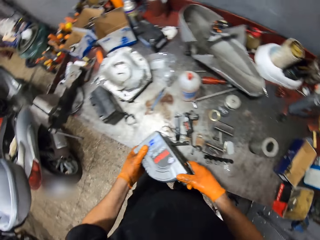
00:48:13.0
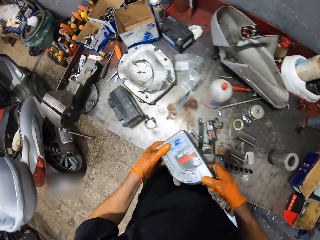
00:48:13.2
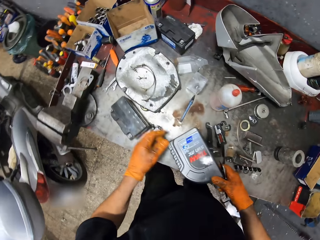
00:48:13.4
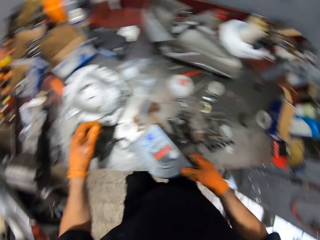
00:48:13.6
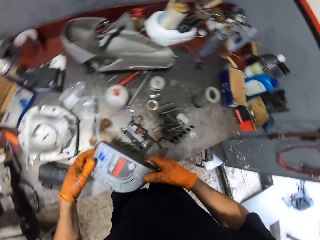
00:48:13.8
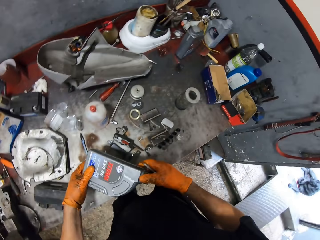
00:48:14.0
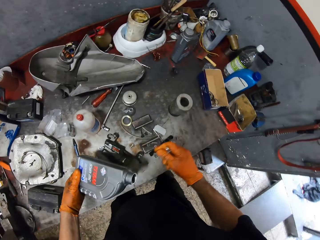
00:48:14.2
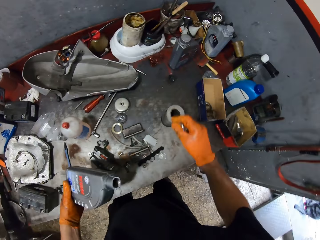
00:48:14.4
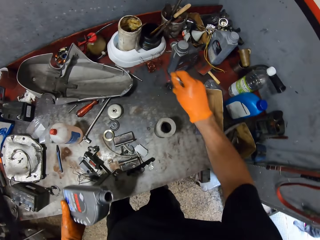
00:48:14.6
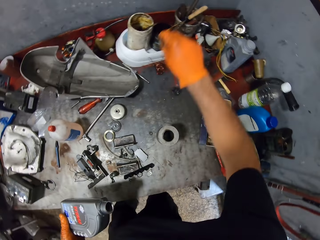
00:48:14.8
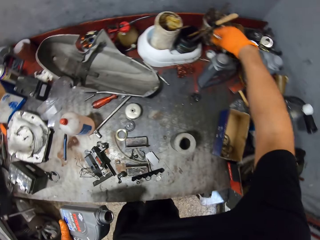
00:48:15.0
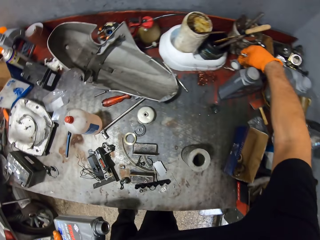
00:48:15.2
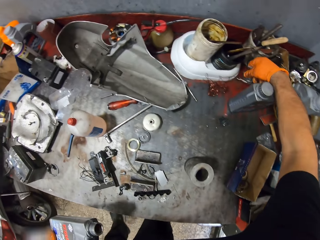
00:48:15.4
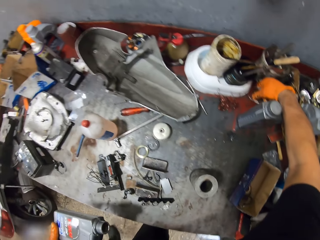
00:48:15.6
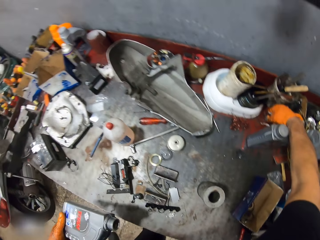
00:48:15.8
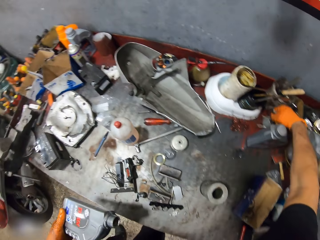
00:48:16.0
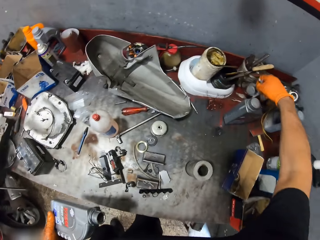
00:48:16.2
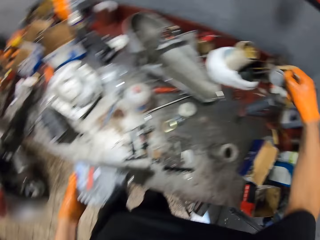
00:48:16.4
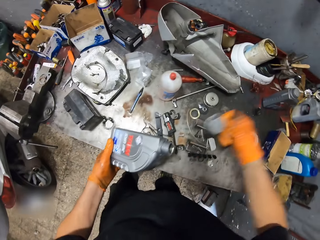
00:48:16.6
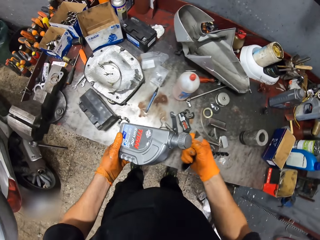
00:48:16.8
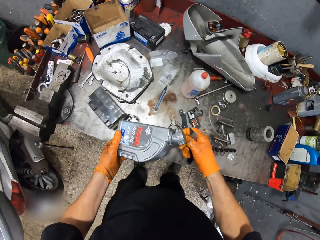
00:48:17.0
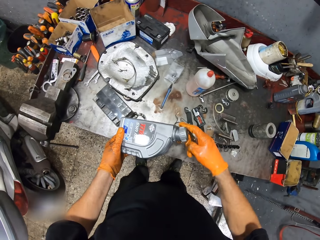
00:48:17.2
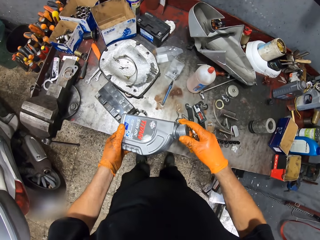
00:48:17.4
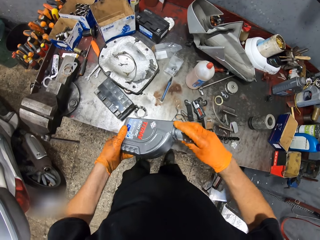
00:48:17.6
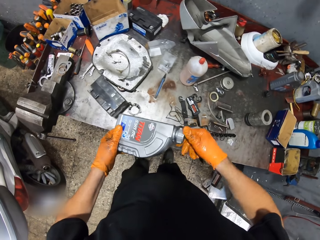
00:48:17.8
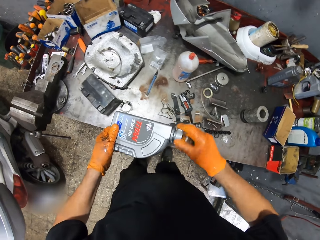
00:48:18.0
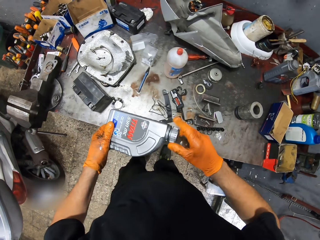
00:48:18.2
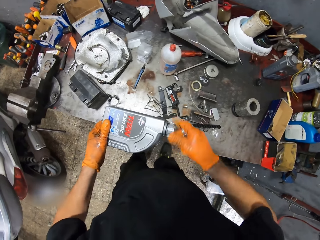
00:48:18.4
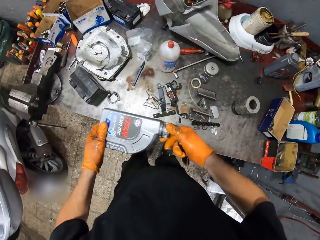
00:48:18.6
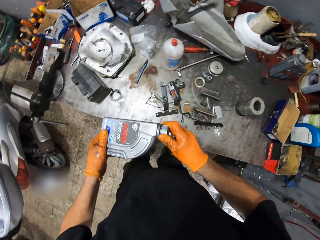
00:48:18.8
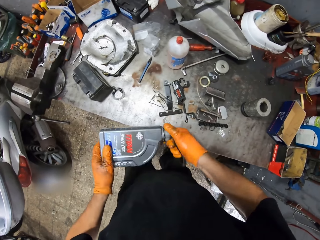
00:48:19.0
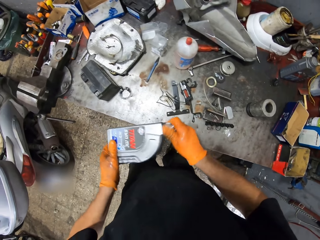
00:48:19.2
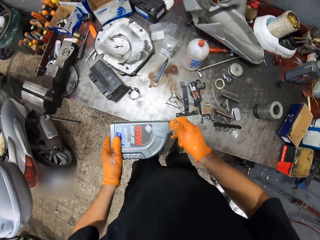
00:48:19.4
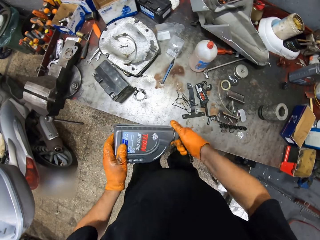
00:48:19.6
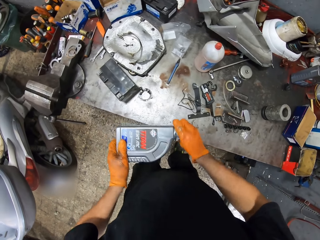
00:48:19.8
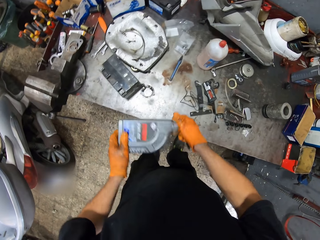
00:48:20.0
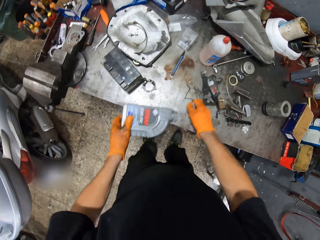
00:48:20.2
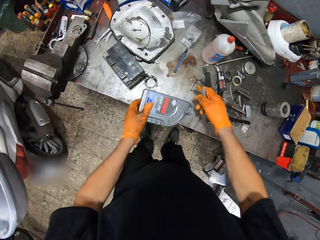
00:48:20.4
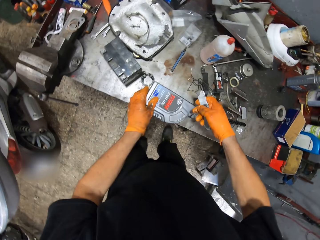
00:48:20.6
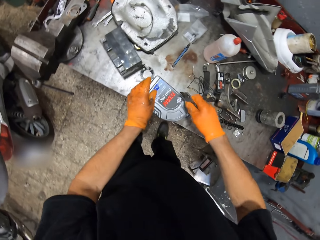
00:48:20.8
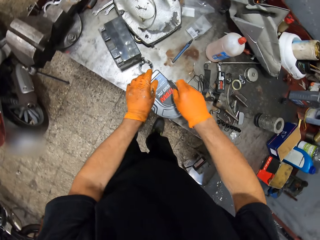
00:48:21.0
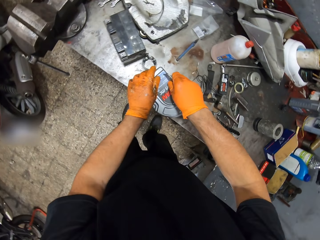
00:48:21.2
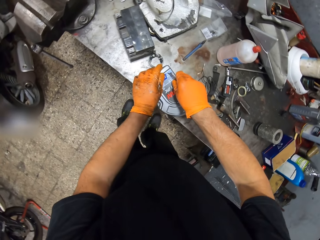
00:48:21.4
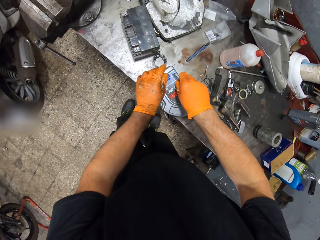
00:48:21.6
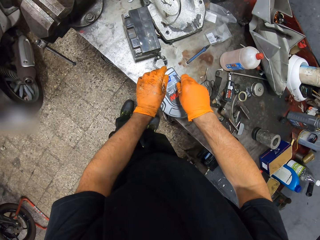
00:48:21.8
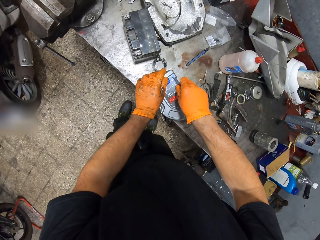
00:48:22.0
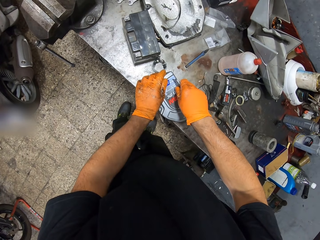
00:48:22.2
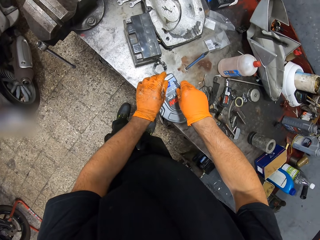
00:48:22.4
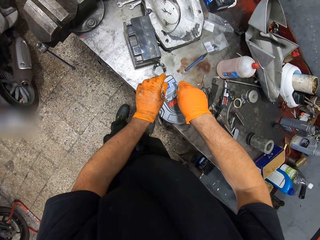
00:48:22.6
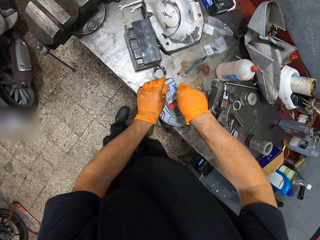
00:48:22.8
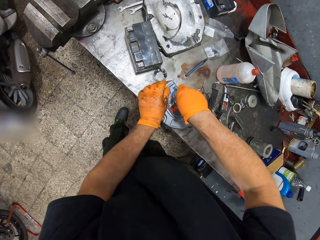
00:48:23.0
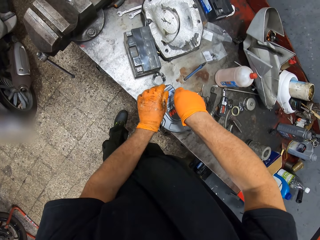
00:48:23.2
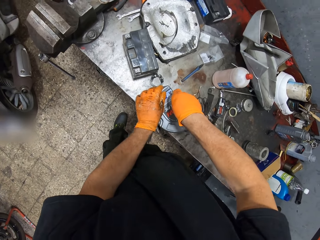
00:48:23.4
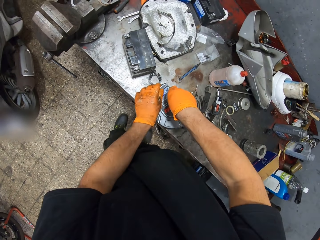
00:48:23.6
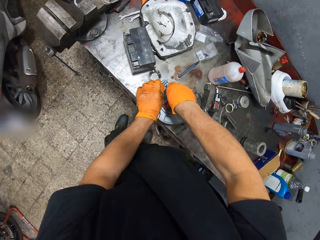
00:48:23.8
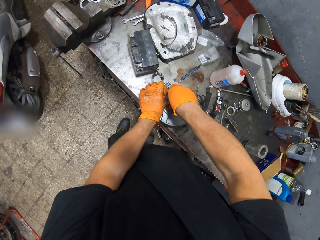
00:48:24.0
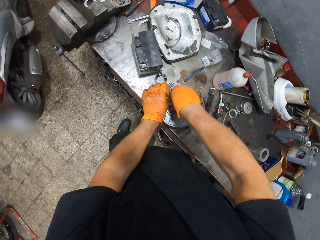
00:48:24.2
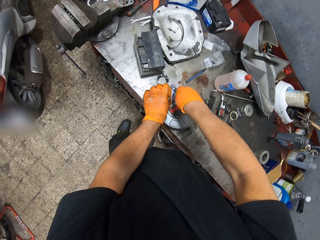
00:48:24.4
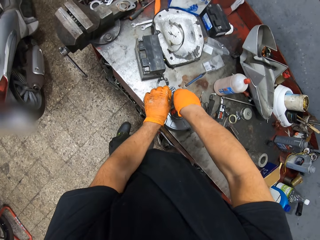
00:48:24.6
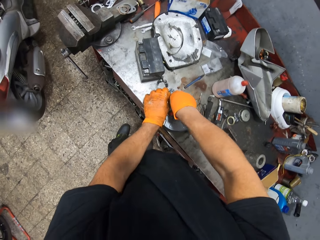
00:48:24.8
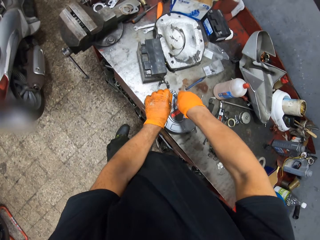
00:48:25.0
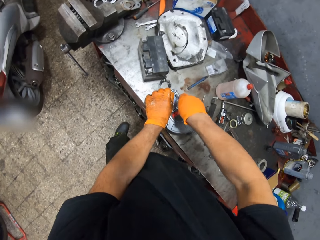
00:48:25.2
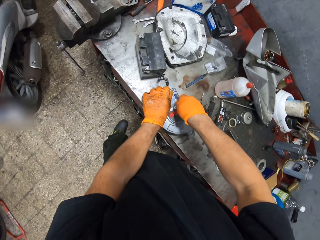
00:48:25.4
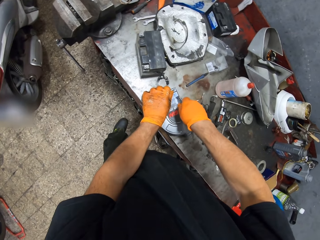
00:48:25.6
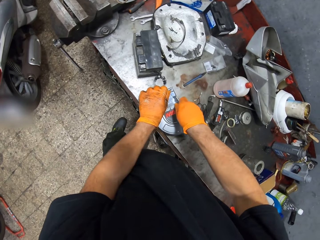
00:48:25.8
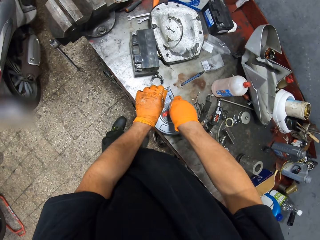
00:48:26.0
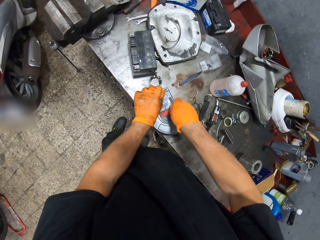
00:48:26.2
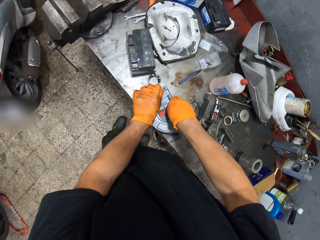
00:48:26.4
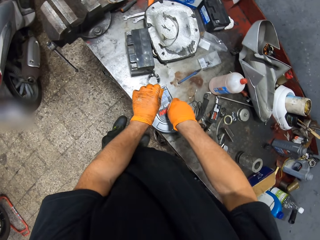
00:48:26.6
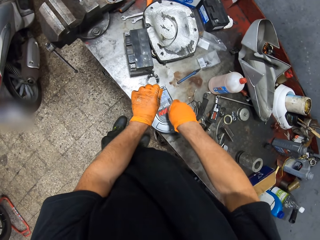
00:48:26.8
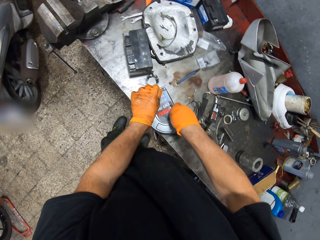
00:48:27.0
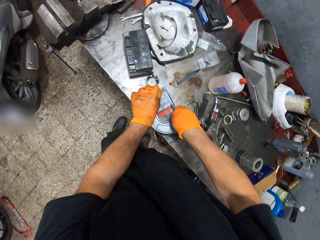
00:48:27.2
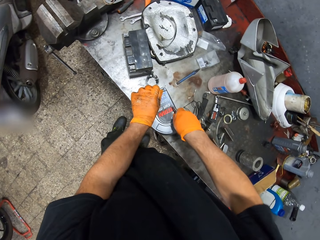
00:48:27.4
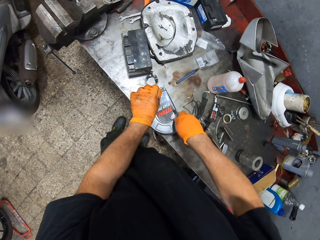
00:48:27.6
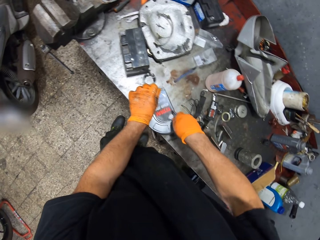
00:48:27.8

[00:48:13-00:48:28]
The camera wearer places the lubricant container on the table well with both gloved hands. He holds the bottle. He takes the lid. He covers the lubricant on the table with both gloved hands. He puts the bottle on the table. He cuts the lubricant with the knife in his gloved right hand.

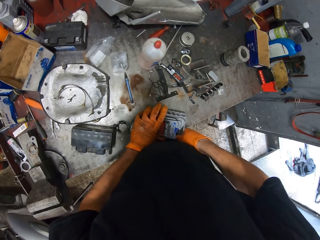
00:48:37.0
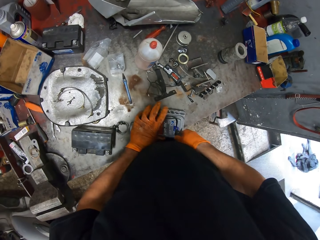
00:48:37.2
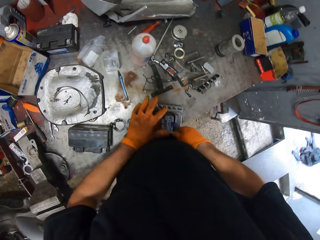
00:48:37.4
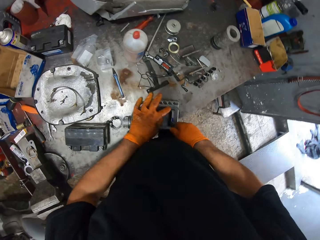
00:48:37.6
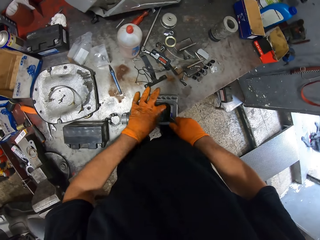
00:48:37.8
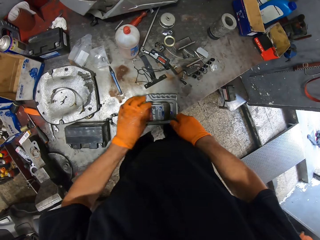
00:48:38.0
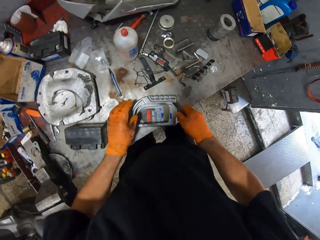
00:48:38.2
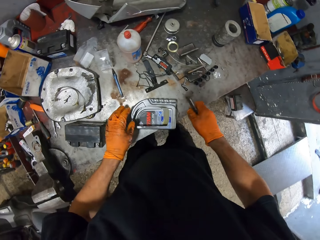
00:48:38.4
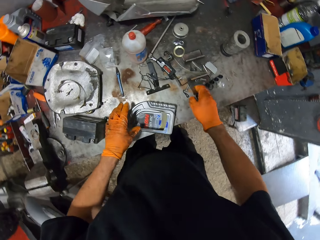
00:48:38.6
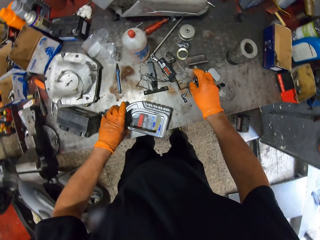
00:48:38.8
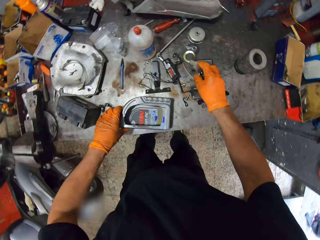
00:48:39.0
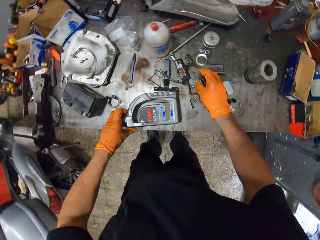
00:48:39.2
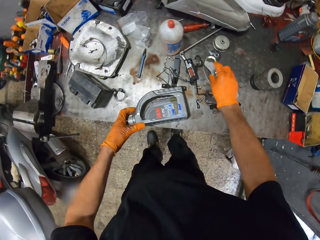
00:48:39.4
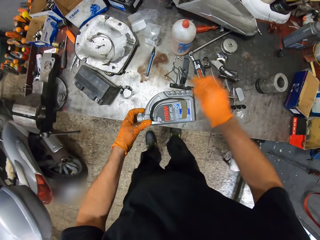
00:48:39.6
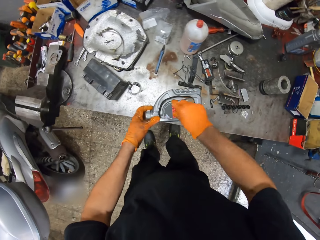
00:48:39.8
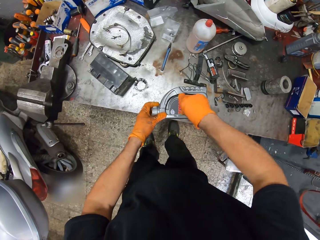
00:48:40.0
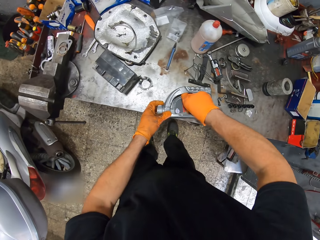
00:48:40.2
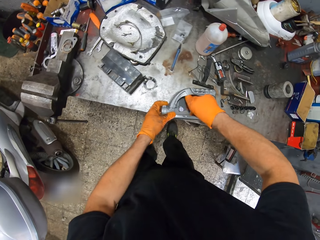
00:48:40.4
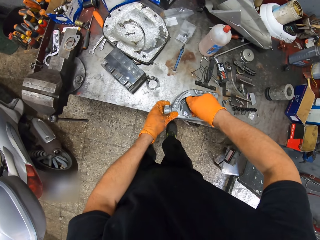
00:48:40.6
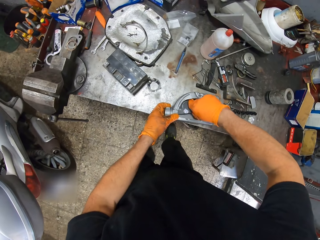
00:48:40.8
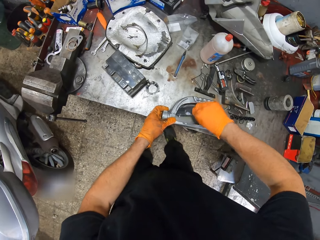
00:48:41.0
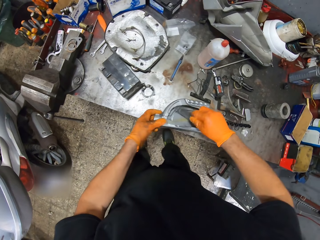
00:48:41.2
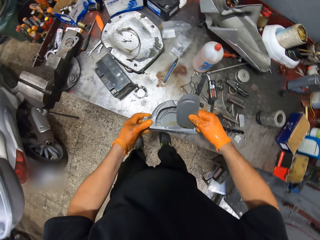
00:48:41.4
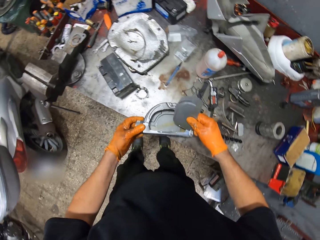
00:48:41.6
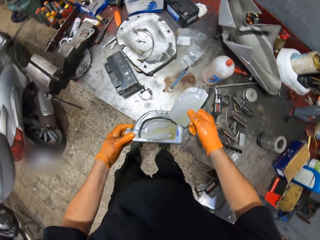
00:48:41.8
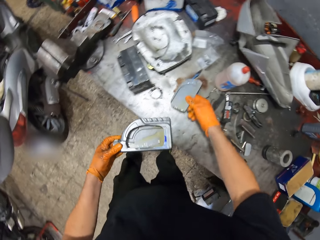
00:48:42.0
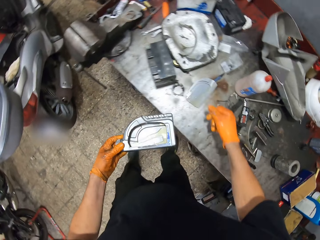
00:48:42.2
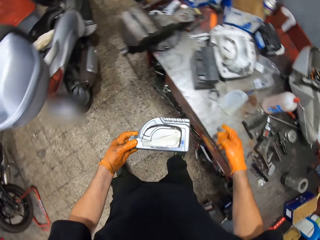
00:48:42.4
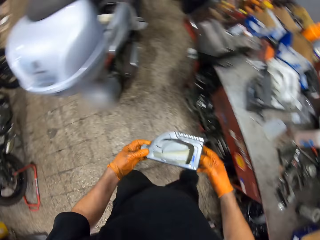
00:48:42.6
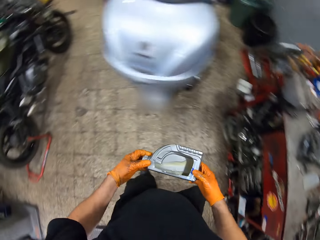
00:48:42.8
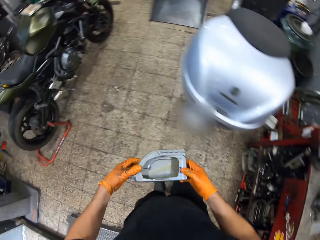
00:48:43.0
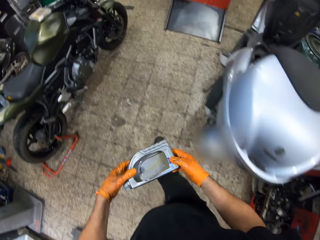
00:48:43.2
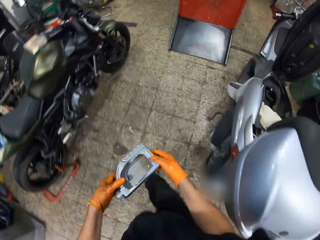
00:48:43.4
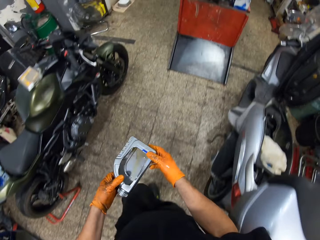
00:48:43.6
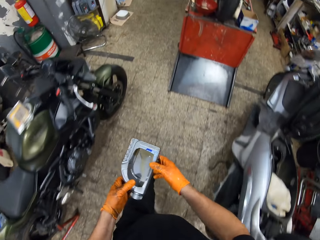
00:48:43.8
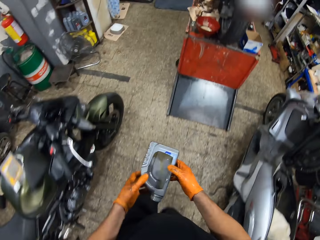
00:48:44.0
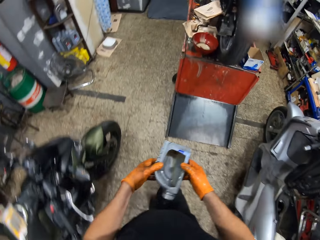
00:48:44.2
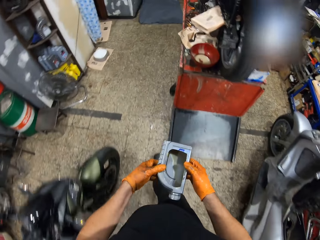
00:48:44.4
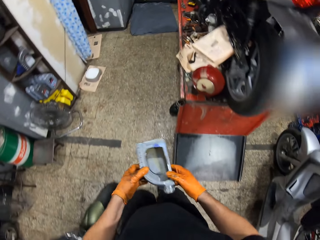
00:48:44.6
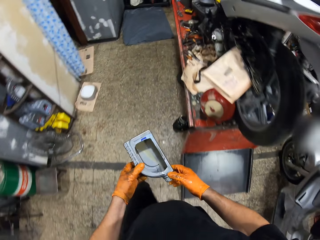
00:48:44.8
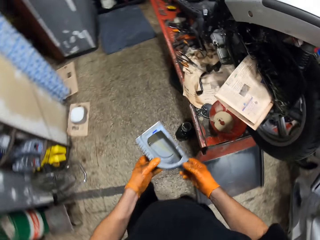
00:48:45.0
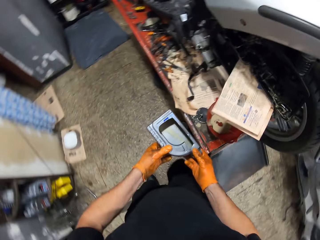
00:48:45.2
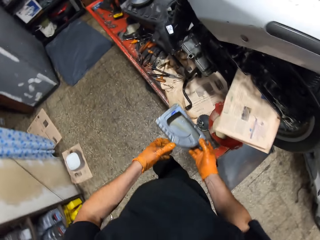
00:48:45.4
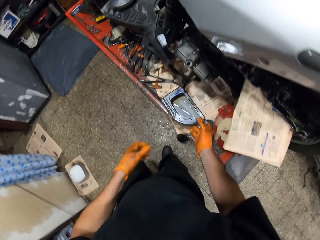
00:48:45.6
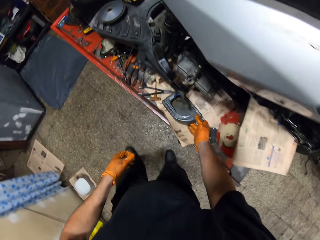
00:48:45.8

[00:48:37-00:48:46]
The camera wearer drops the knife in his gloved right hand on the table. He removes the cut portion of the lubricant container on the table with his gloved right hand. He drops the cut portion of the lubricant container on the table with his gloved right hand. He moves to the scooter on the workshop lift table with the lubricant container in his gloved left hand. He walks around.
